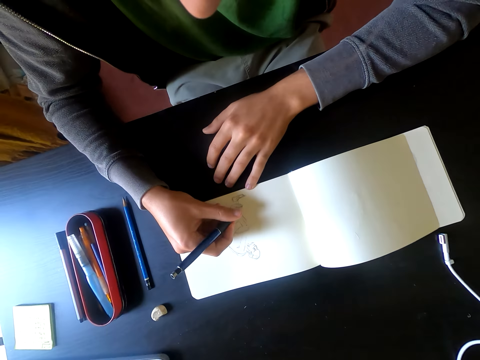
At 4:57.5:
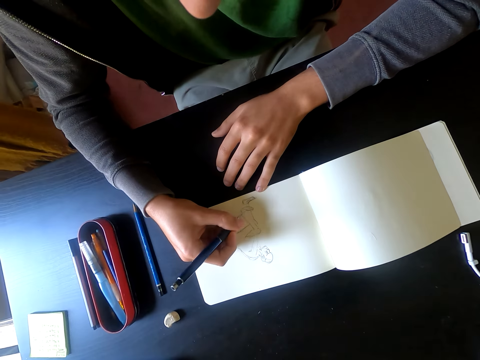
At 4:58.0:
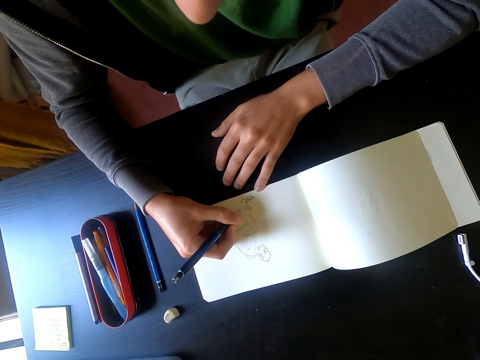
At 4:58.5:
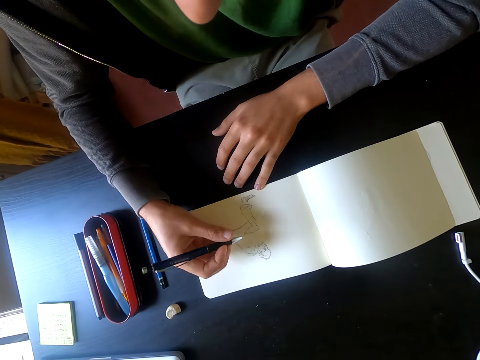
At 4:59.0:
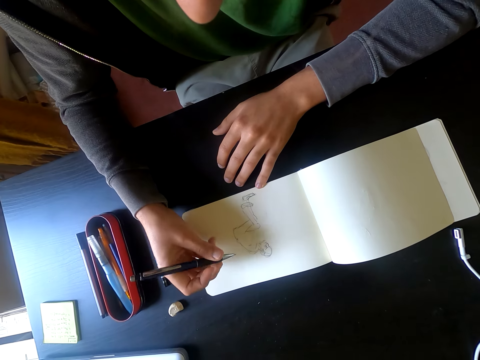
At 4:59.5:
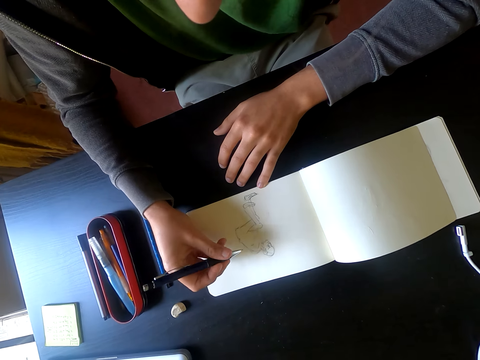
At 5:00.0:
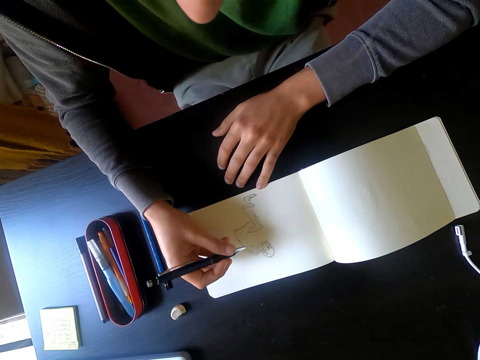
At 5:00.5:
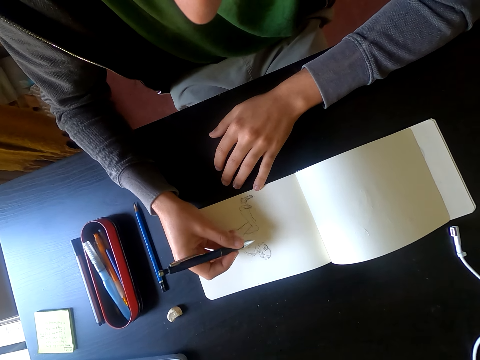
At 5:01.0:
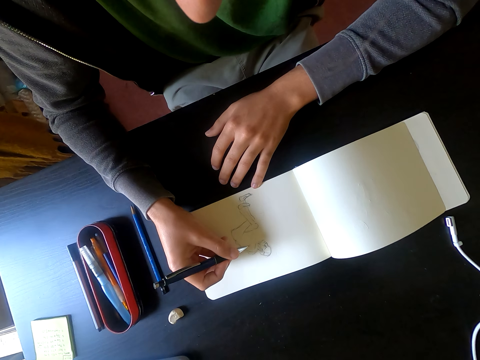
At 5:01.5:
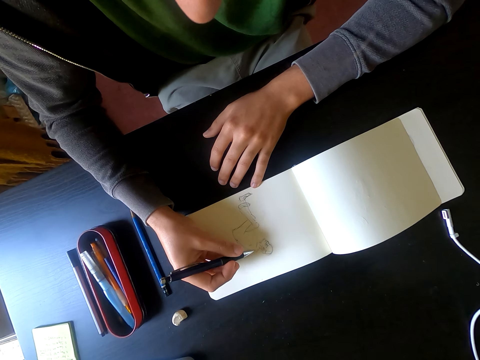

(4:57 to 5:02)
The camera wearer draws a picture on the piece of paper with a pen.

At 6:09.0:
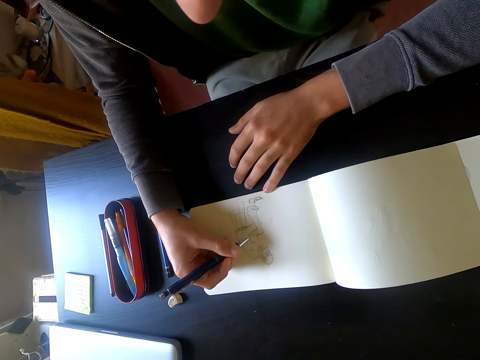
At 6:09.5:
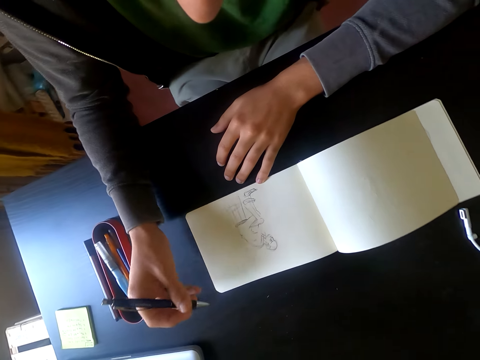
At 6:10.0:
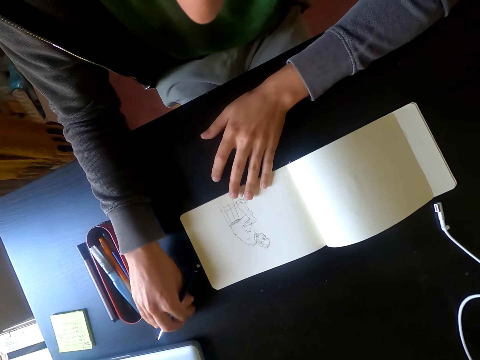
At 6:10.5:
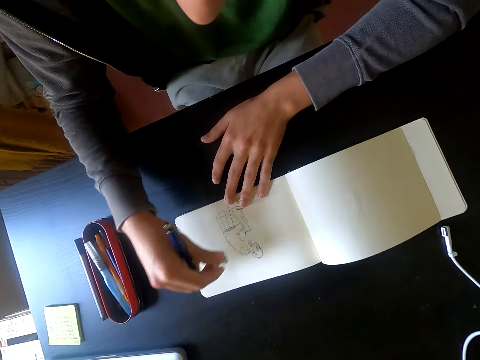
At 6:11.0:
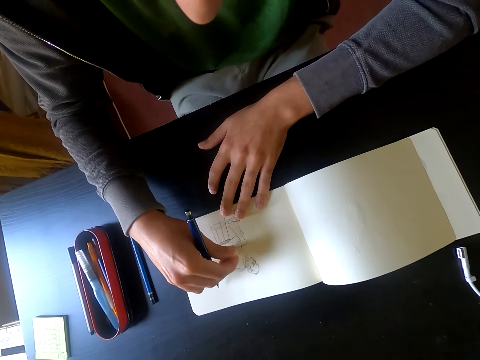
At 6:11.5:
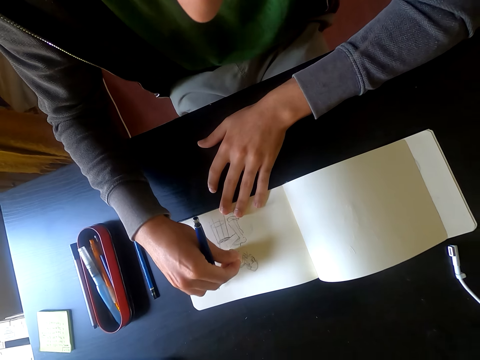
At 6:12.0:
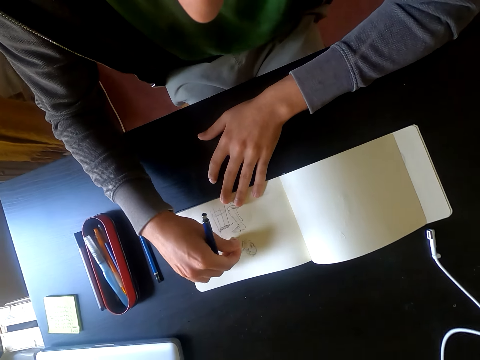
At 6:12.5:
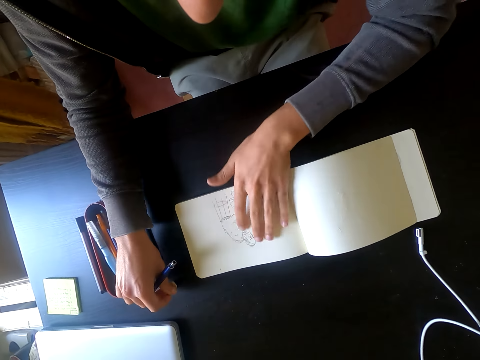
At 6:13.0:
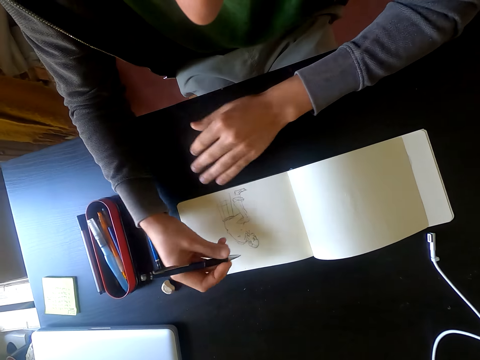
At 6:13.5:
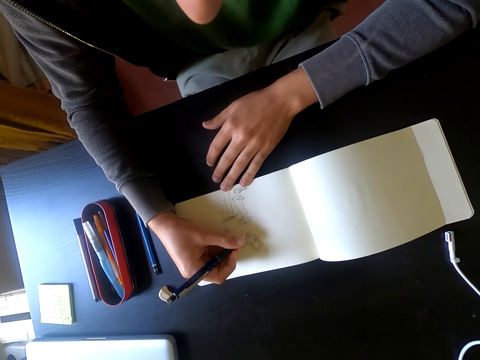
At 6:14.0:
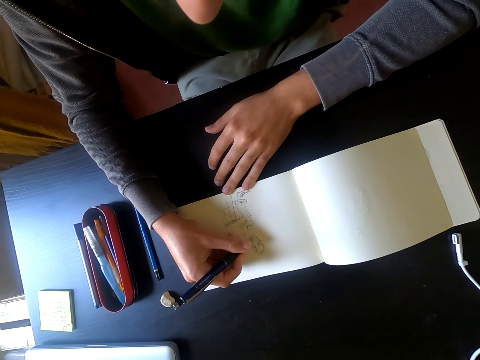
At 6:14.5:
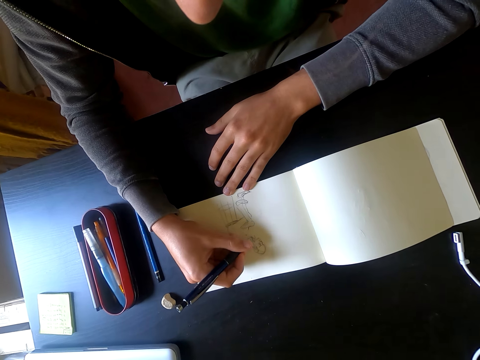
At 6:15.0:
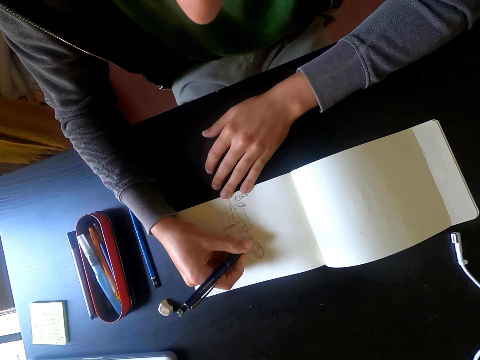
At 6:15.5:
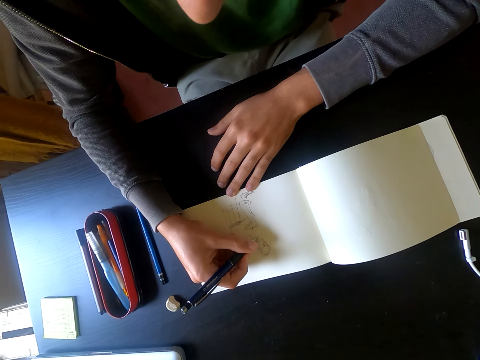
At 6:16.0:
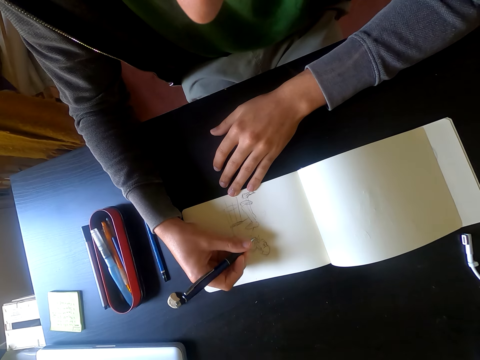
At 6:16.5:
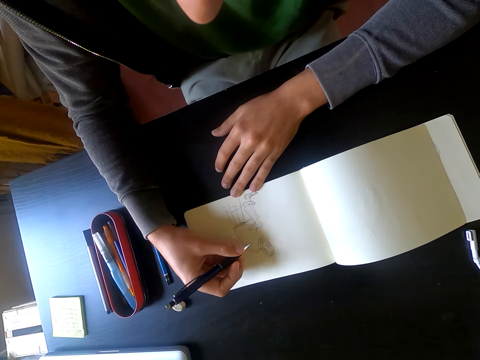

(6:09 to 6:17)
The camera wearer picks up an eraser. They erase the drawing.

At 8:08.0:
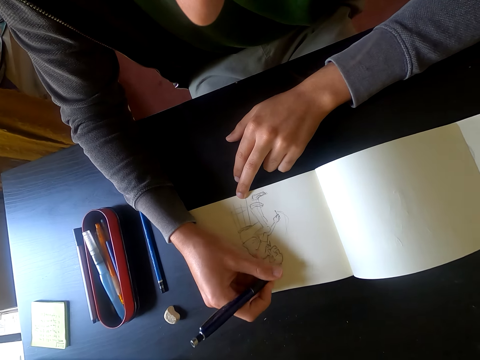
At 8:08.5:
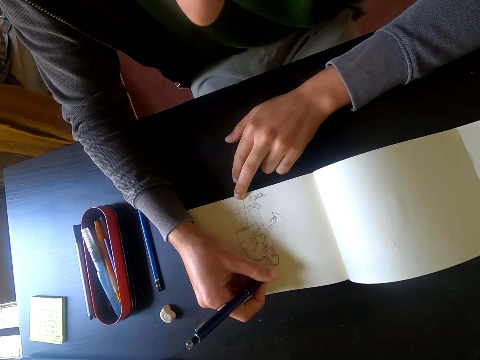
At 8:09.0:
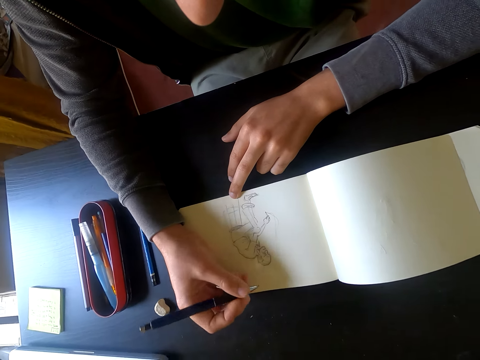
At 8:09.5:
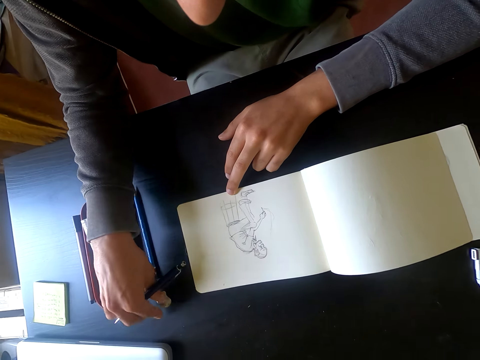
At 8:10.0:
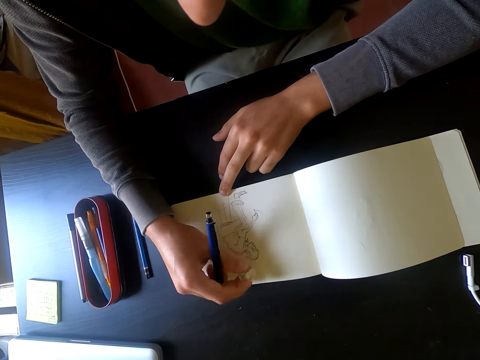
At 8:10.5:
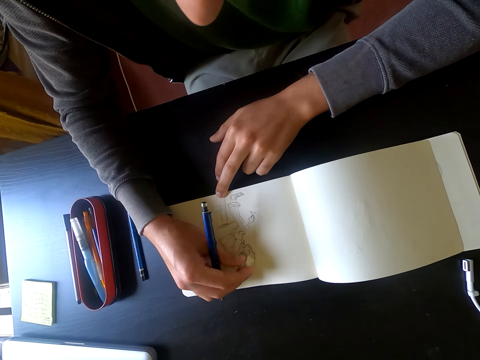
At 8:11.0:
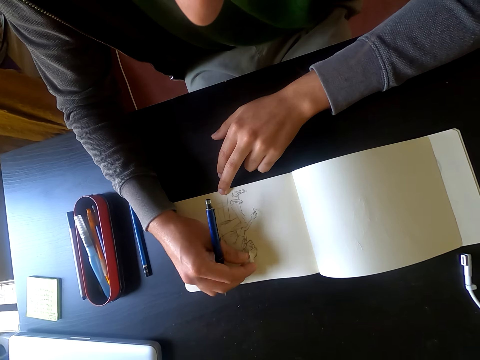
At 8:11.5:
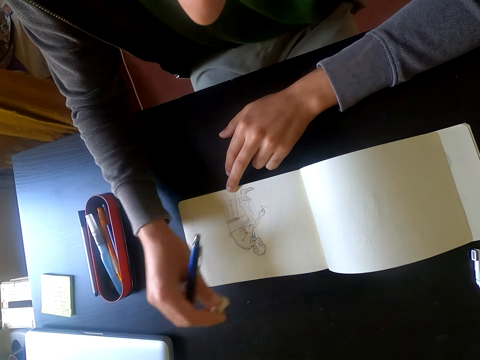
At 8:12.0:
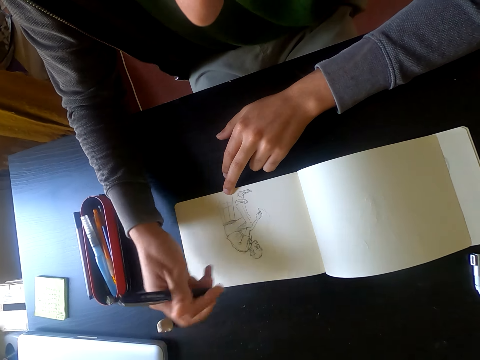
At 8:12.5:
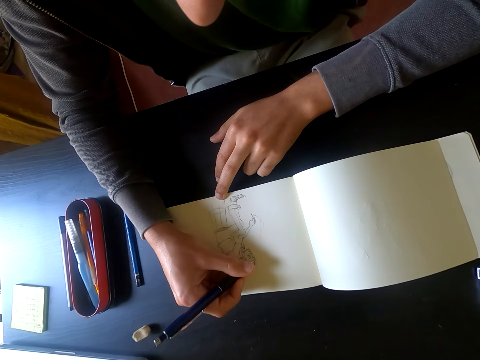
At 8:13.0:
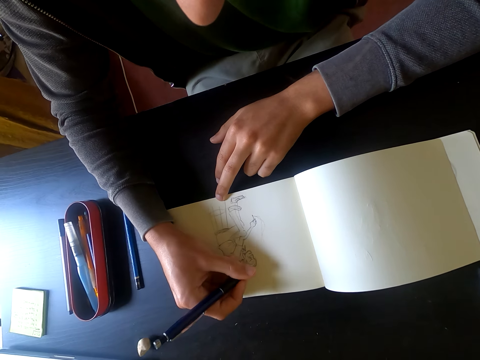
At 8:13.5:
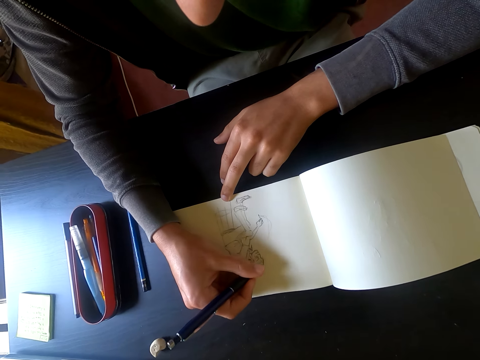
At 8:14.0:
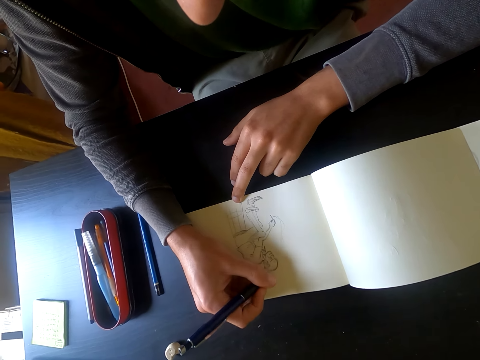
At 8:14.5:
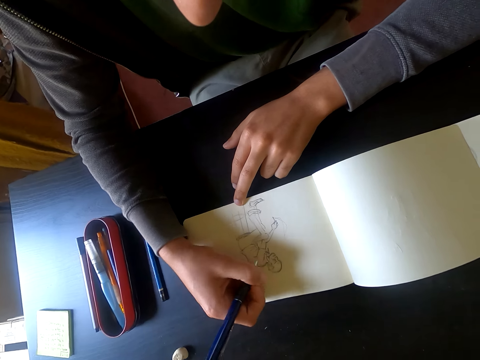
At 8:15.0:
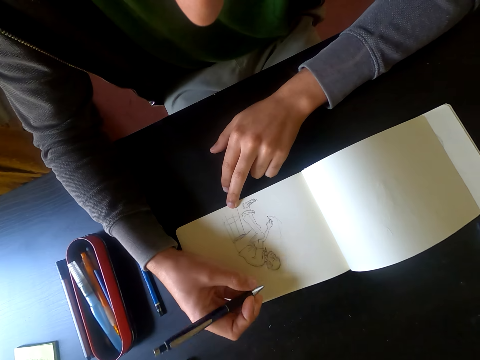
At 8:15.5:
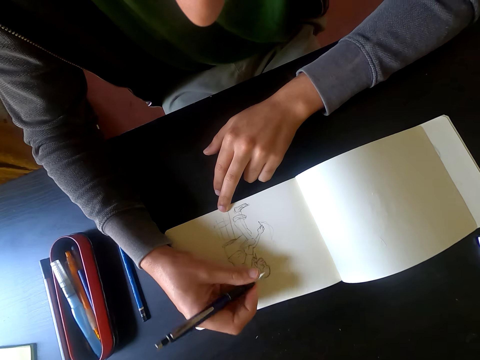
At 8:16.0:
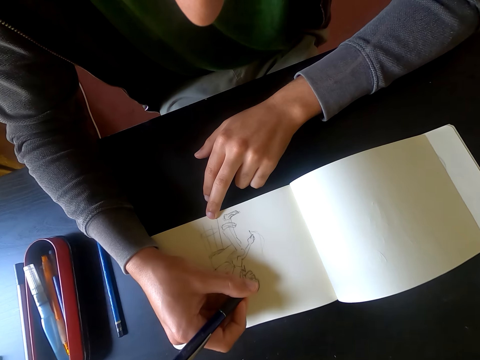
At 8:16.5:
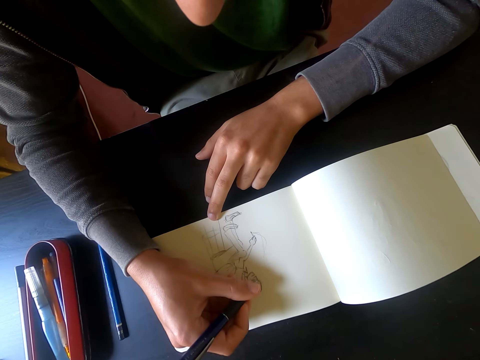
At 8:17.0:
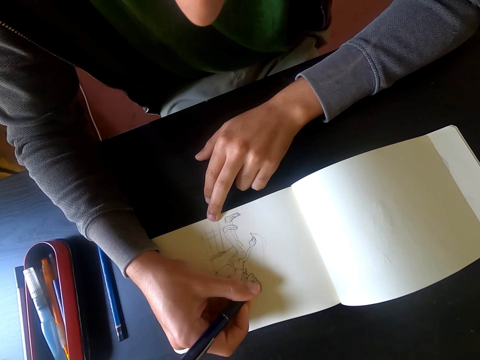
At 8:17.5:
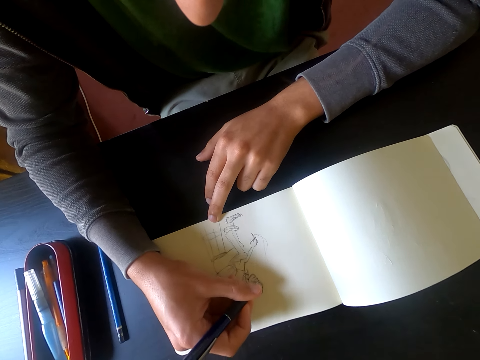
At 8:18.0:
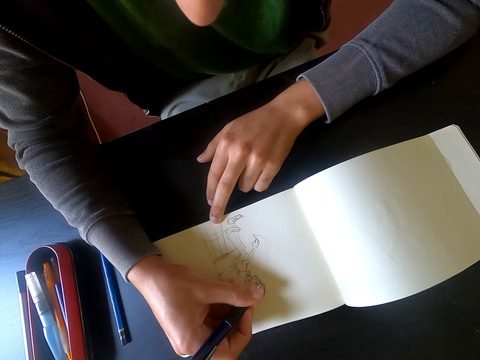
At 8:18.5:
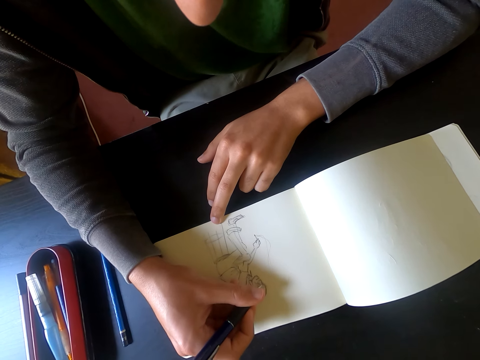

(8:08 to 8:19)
The camera wearer picks up an eraser. They pick up the eraser again. They put the eraser down. They draw.

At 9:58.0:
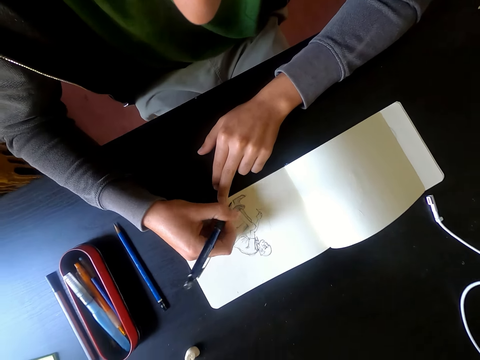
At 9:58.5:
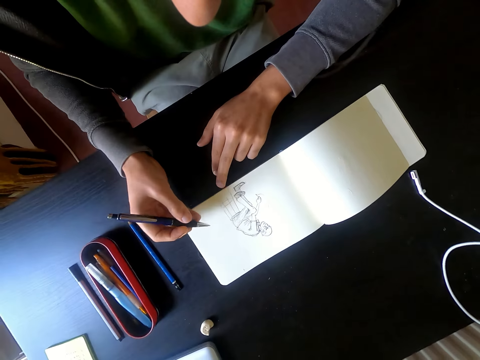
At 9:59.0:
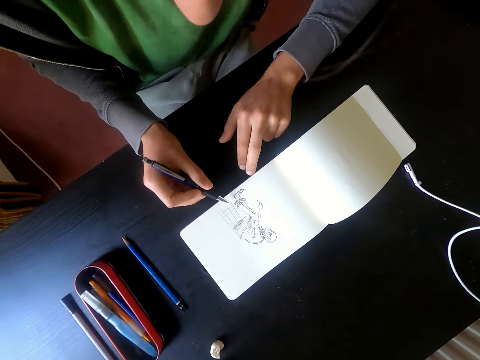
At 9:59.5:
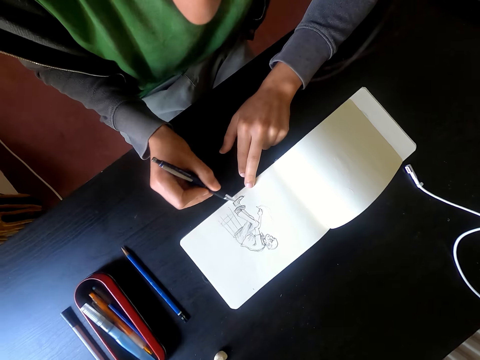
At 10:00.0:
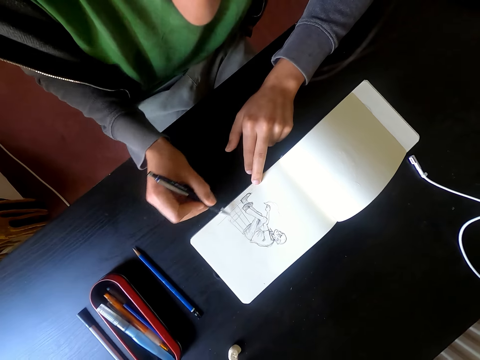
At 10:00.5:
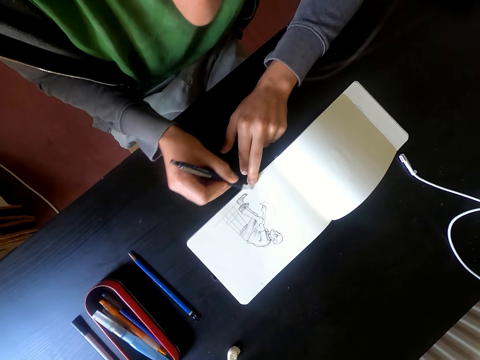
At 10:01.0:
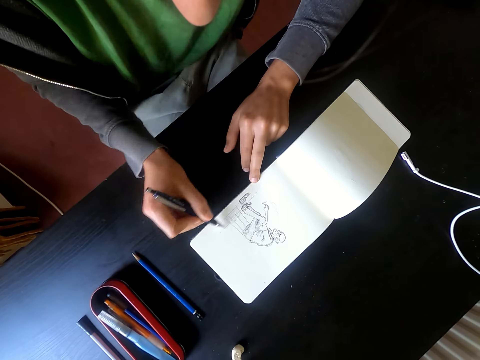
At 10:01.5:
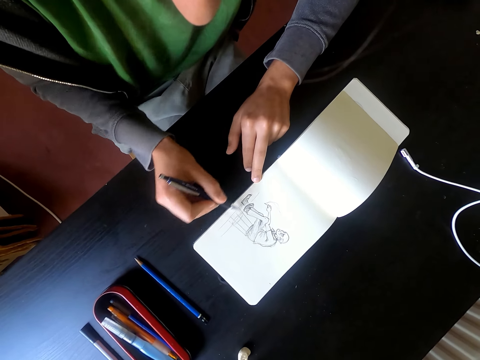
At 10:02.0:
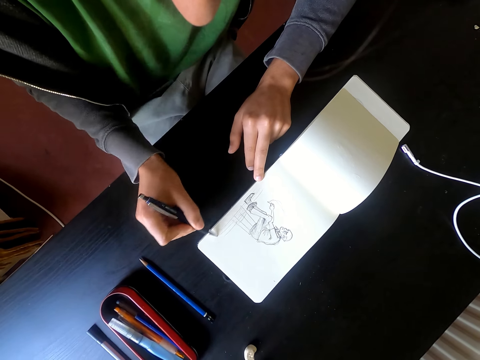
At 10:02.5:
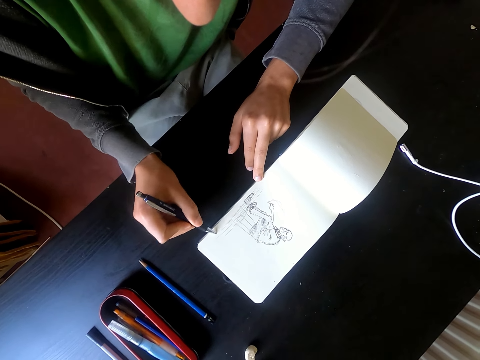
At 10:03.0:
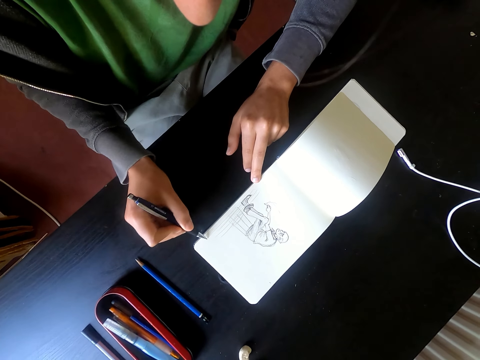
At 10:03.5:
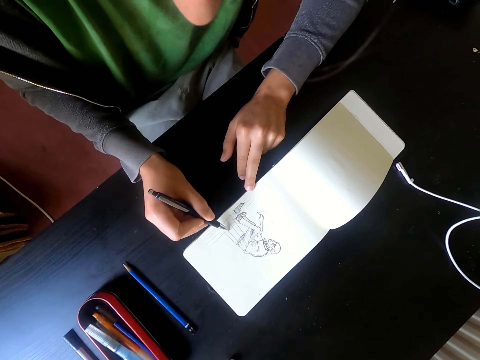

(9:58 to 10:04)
The camera wearer paints the picture with a pen.
